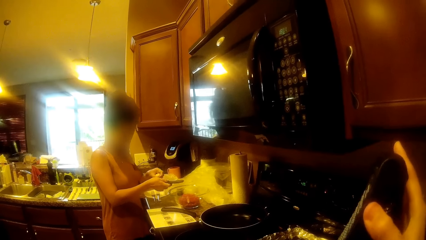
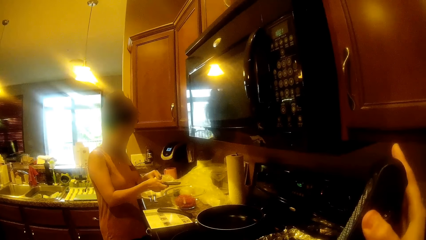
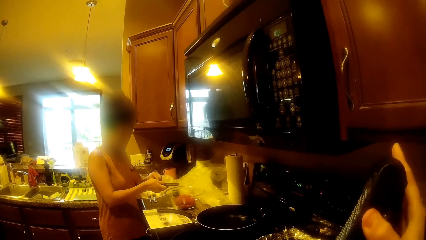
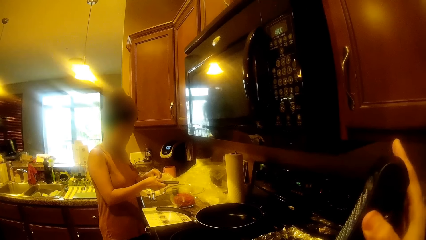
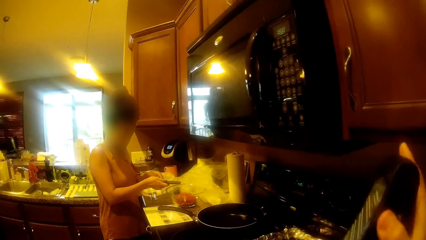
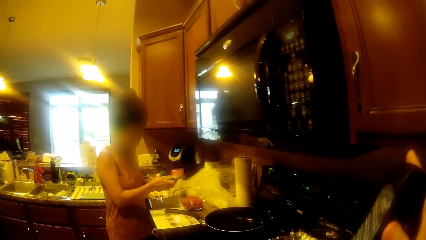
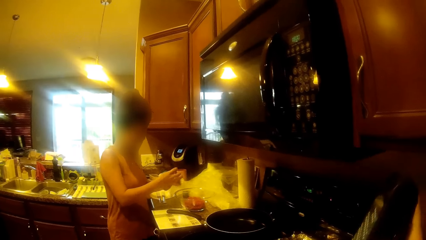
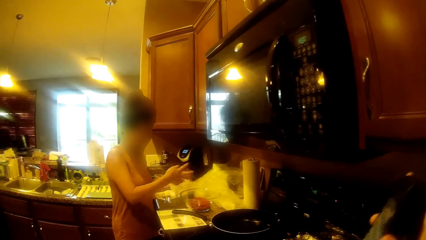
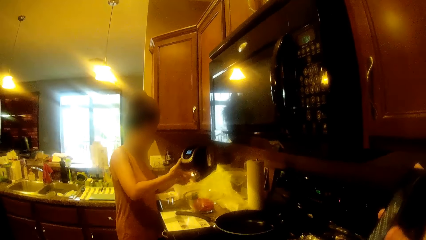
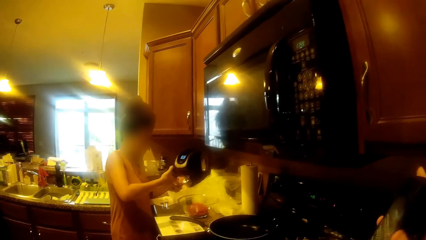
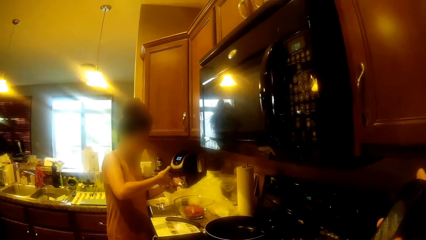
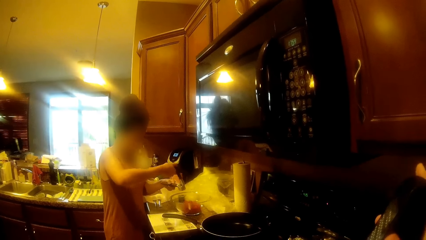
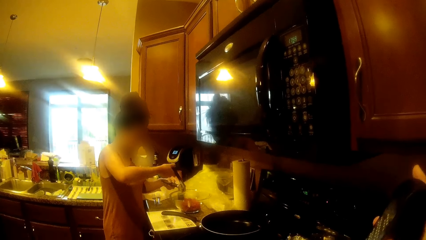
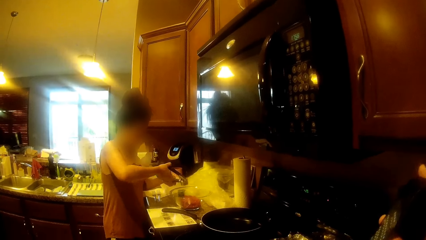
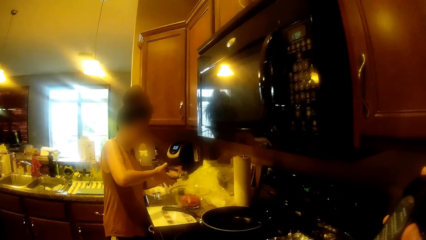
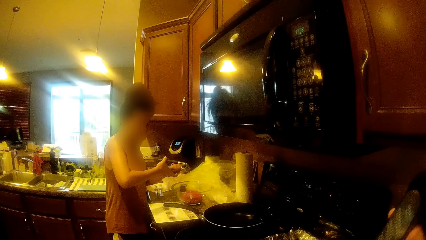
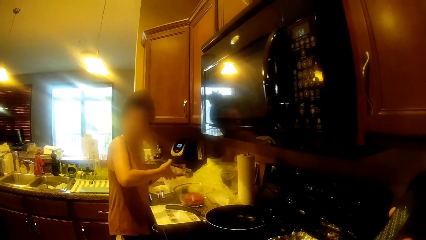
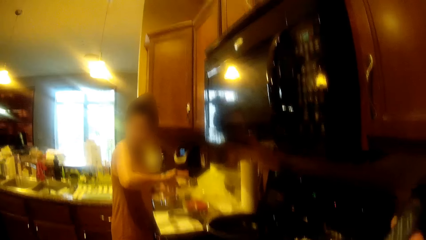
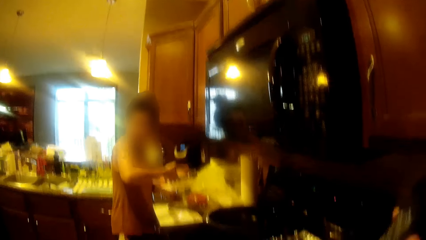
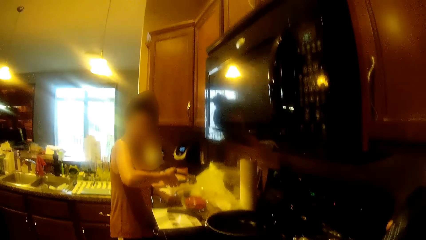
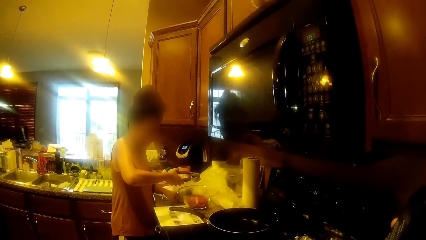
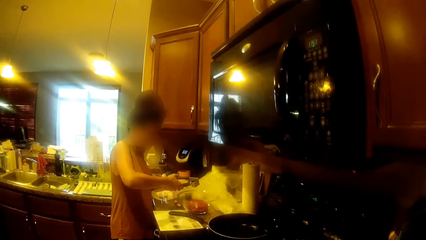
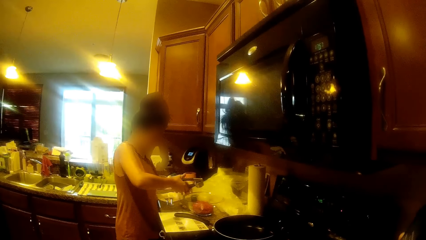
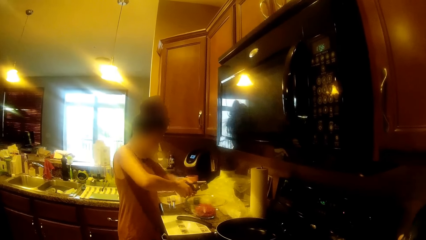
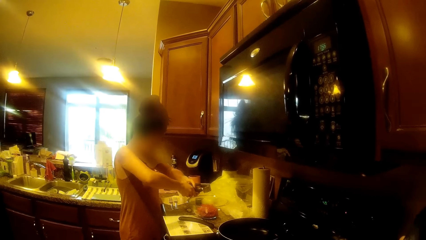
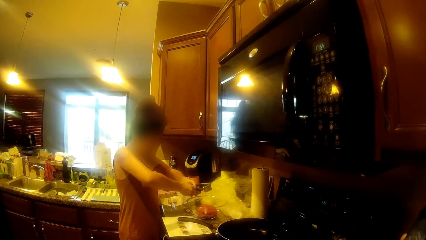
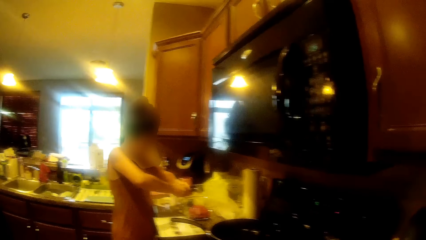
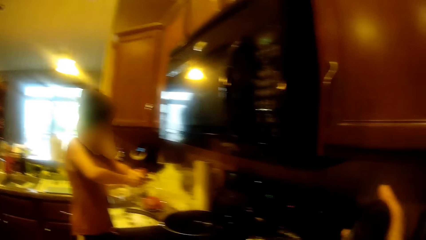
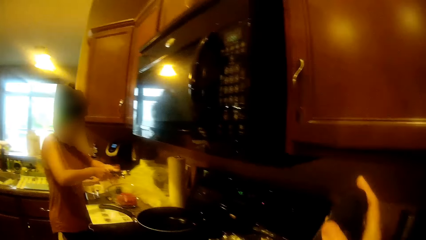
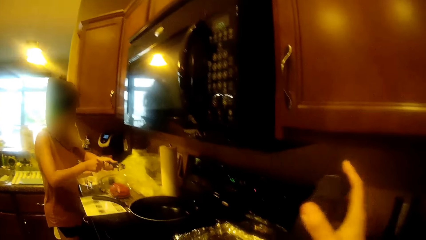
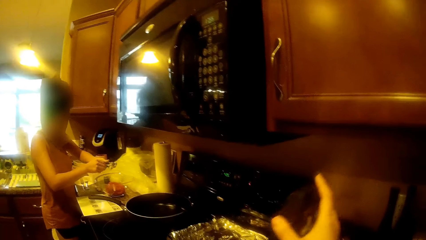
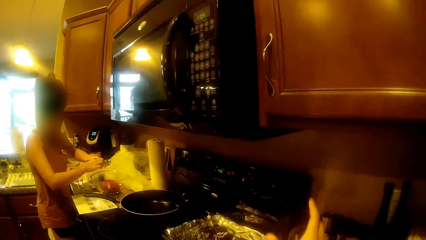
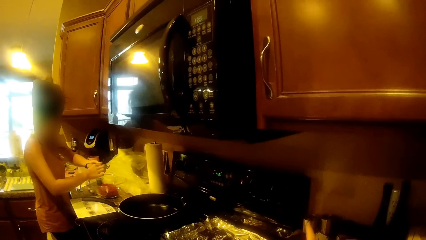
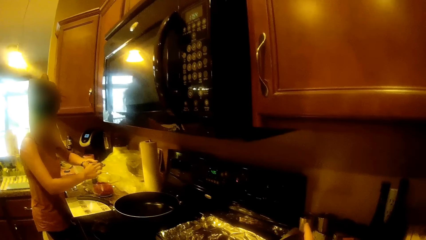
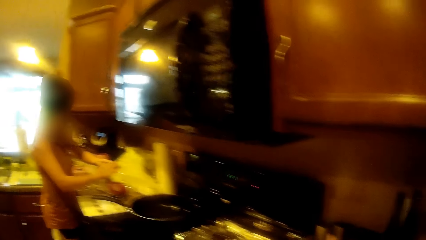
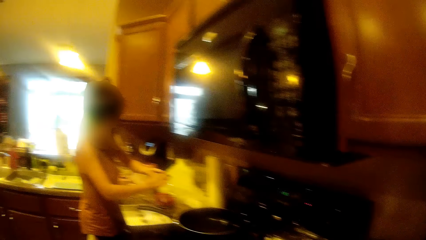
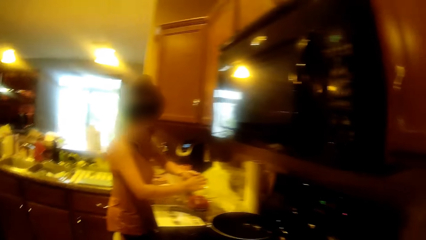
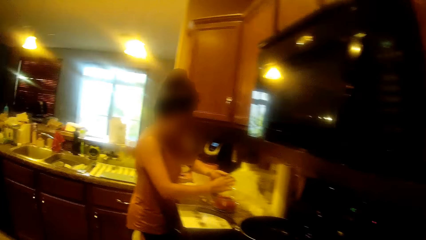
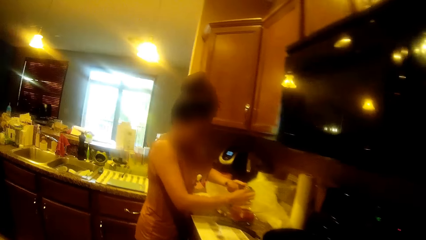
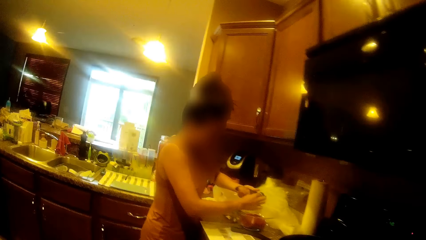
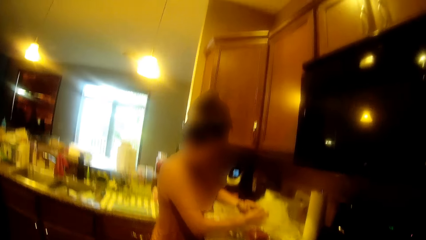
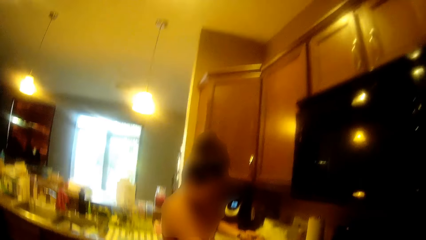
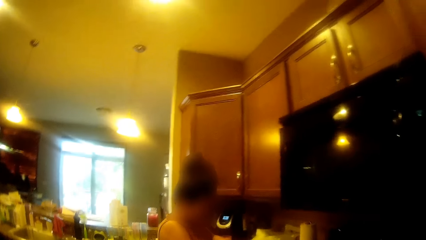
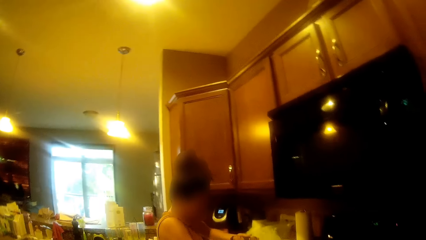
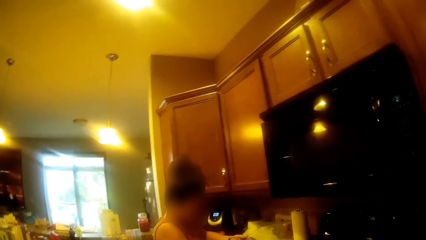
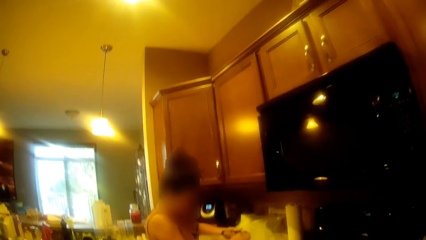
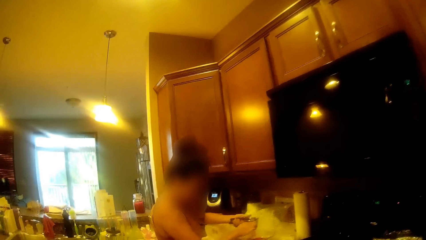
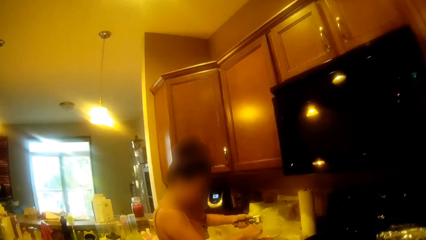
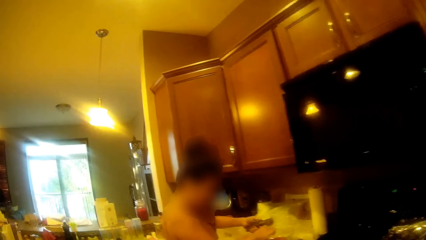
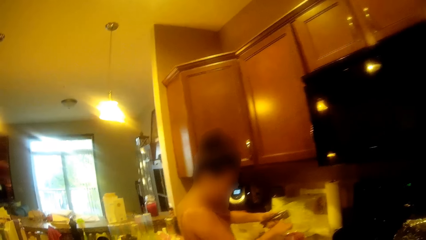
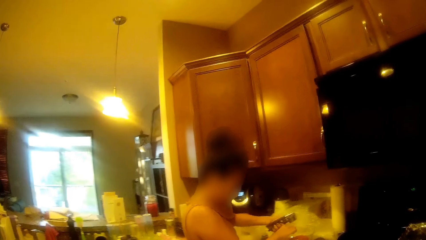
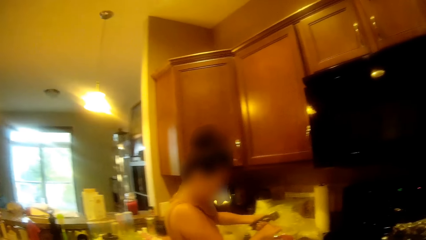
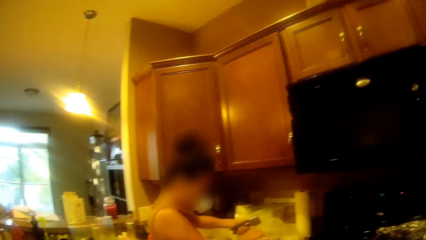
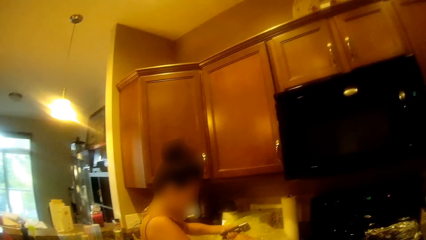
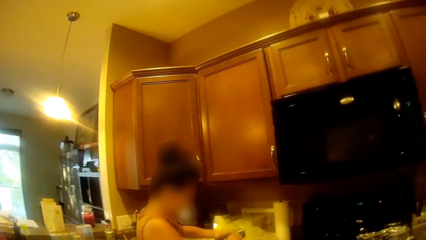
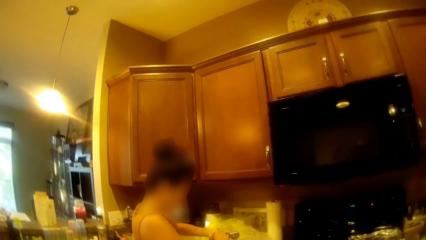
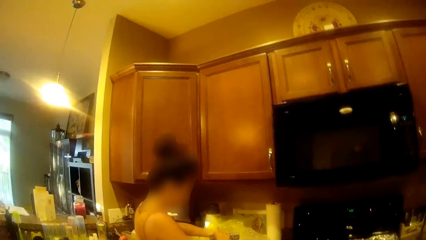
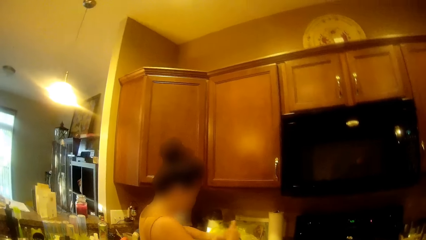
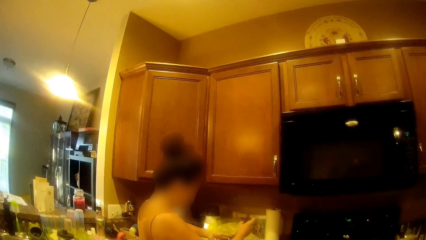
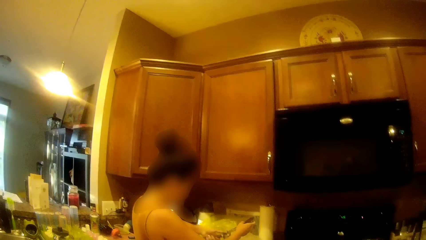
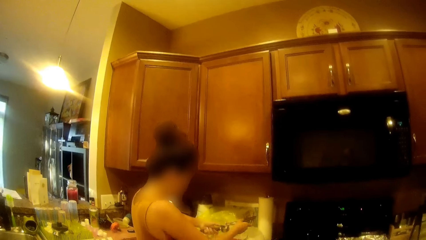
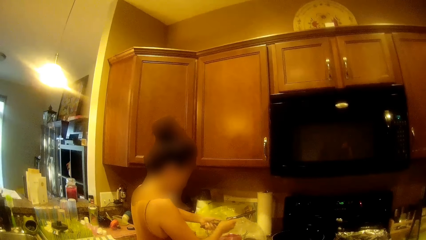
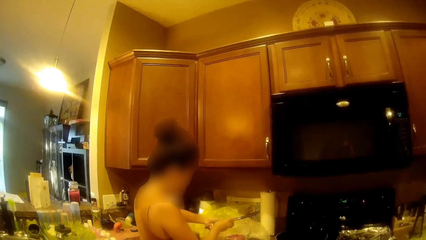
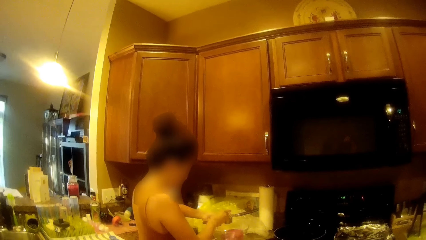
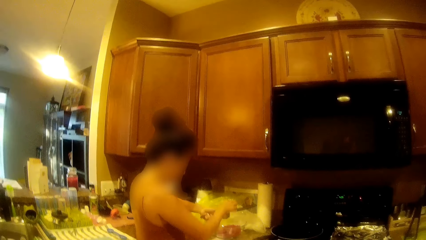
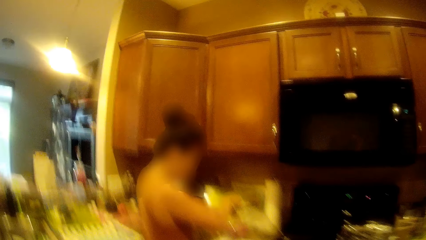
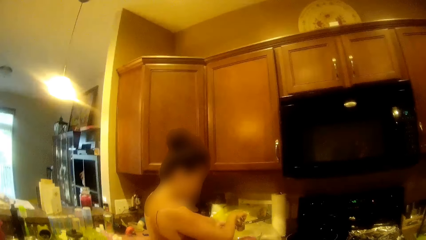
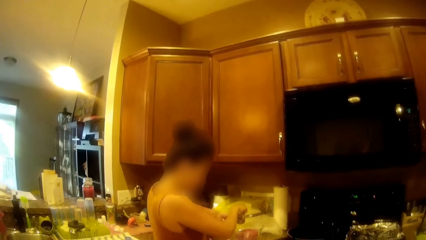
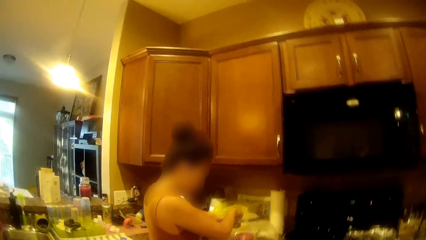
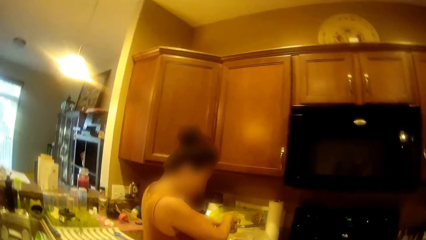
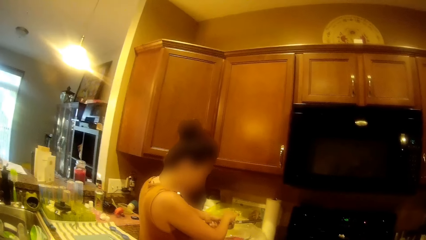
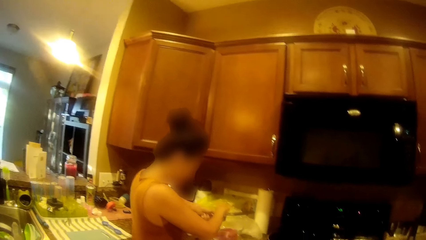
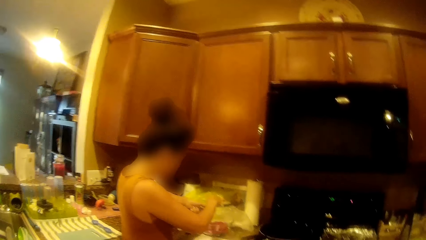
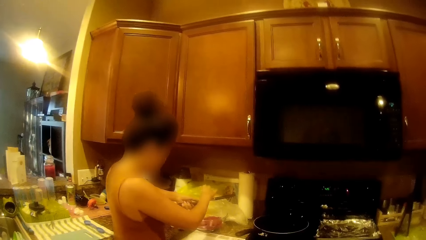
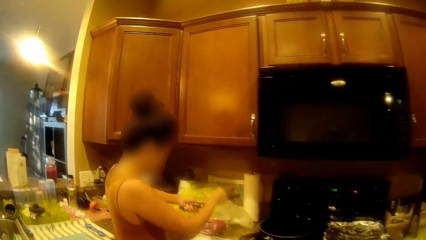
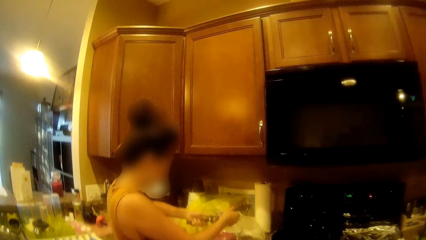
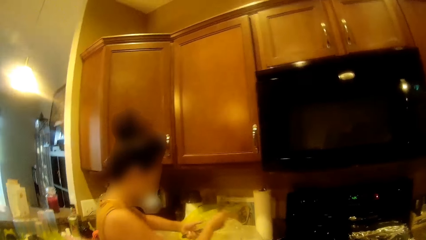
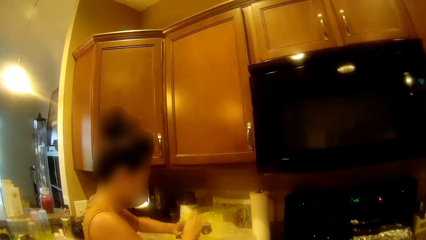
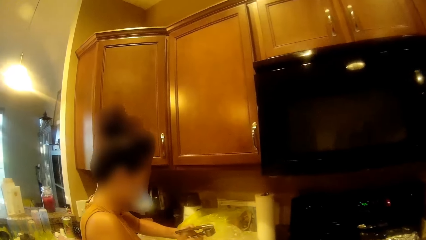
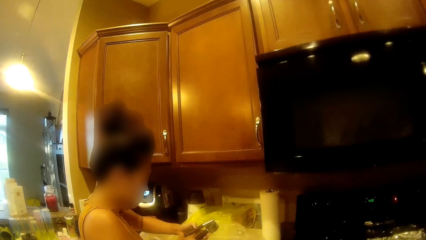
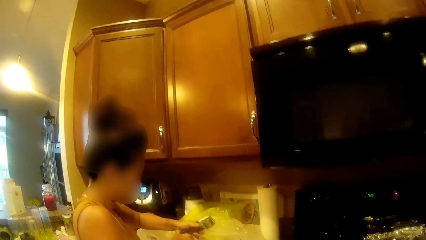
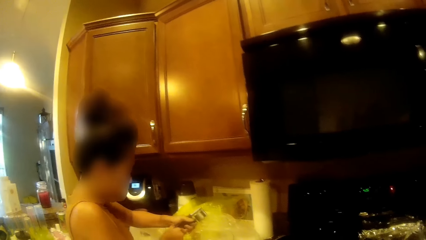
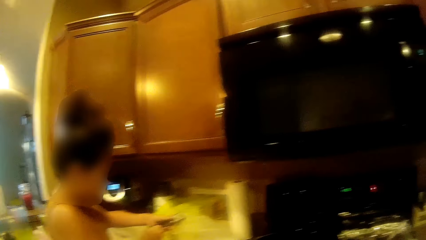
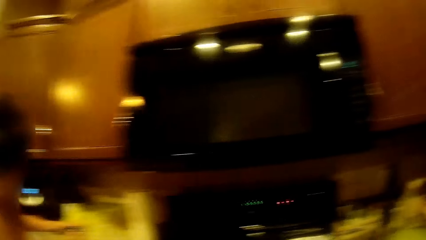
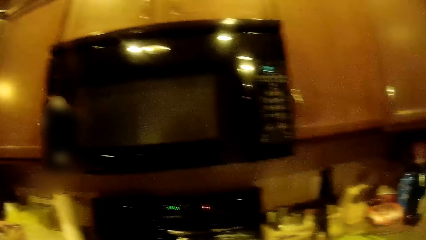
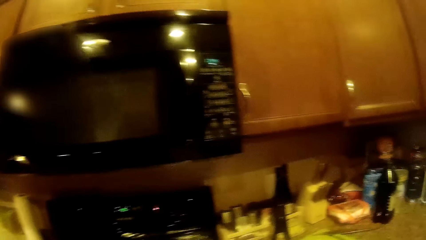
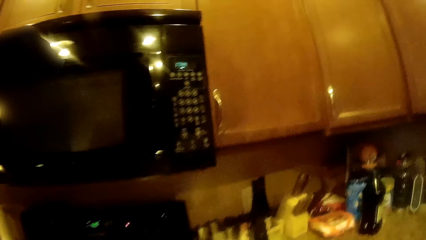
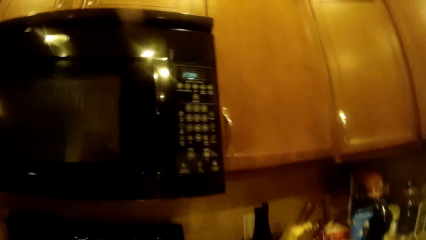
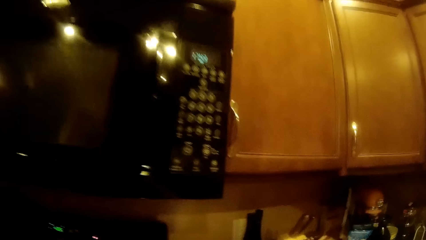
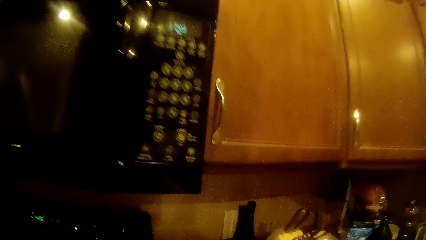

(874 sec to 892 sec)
The woman places the garlic inside the garlic crusher with her left hand. The woman holds the garlic crusher in her right hand. The woman drops garlic on the kitchen countertop with her left hand. The woman presses the garlic crusher with her hands. The camera wearer places the vegetable grater on the kitchen countertop with her right hand. She removes strands of garlic from the garlic crusher with her right hand. The woman opens the garlic crusher with her right hand. The woman removes something from the squeezer. The woman closes the garlic crusher with her right hand. The woman presses the garlic crusher with her hands.
